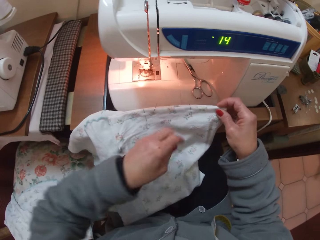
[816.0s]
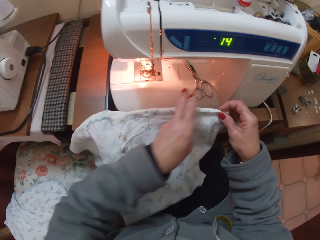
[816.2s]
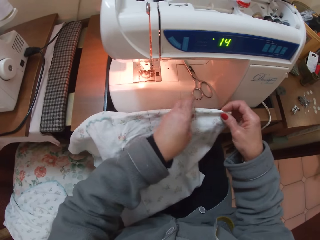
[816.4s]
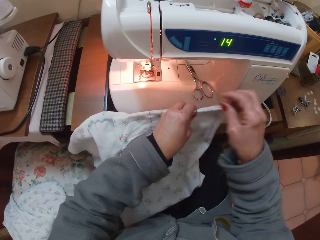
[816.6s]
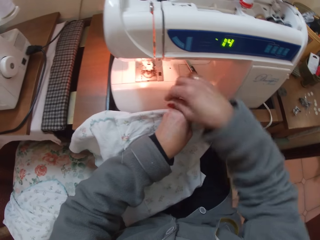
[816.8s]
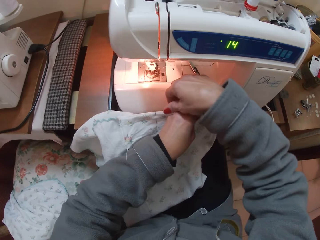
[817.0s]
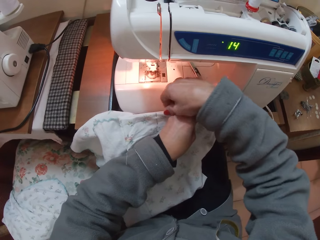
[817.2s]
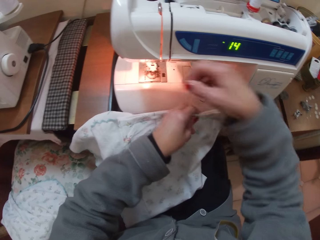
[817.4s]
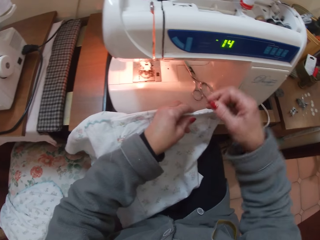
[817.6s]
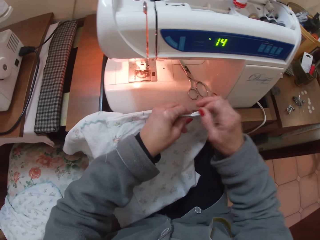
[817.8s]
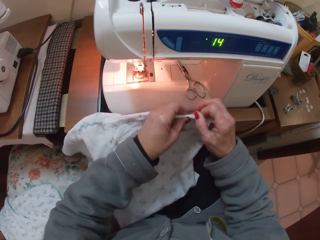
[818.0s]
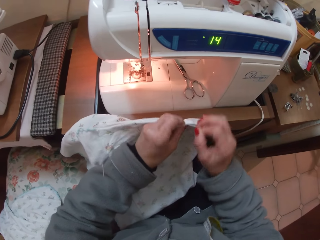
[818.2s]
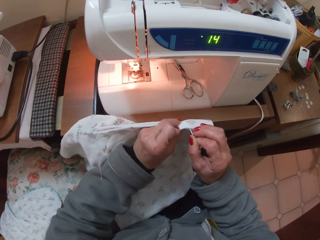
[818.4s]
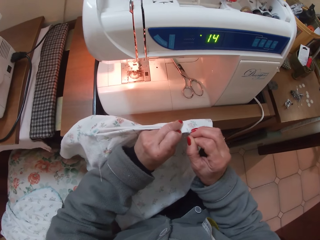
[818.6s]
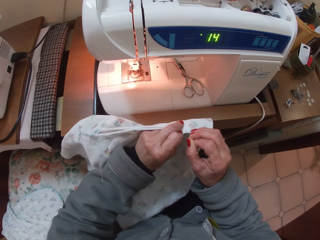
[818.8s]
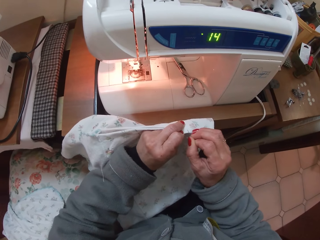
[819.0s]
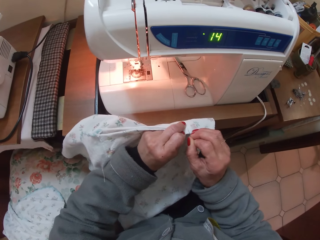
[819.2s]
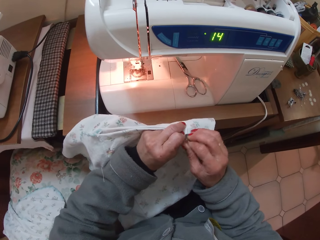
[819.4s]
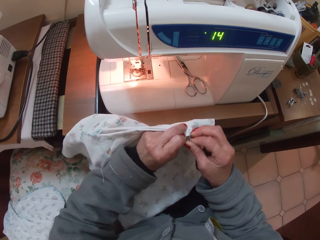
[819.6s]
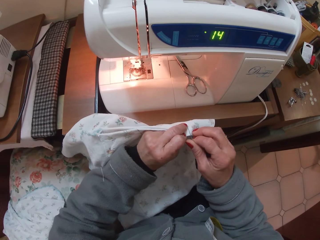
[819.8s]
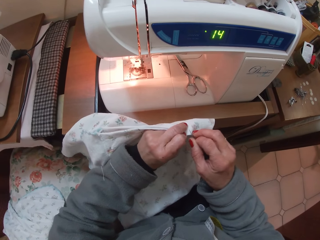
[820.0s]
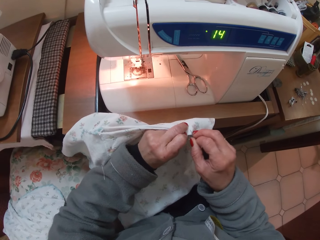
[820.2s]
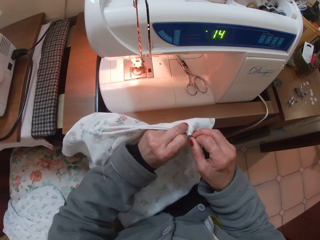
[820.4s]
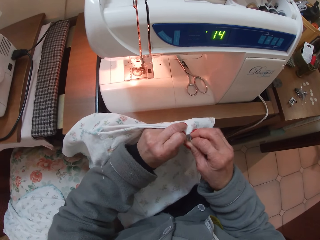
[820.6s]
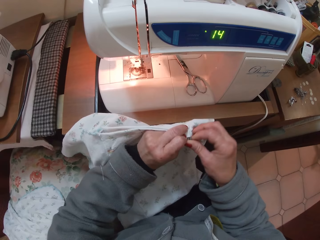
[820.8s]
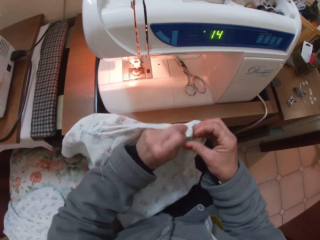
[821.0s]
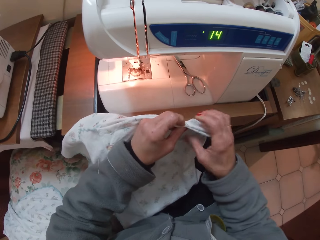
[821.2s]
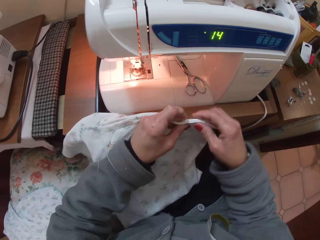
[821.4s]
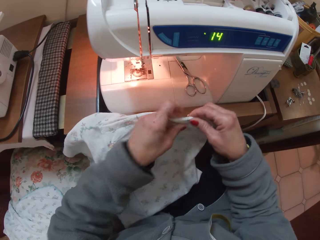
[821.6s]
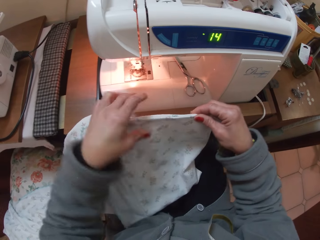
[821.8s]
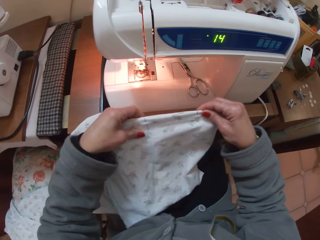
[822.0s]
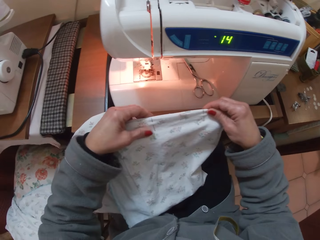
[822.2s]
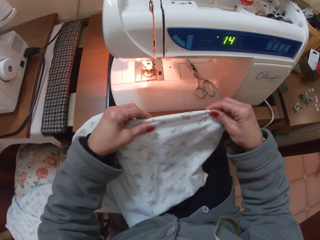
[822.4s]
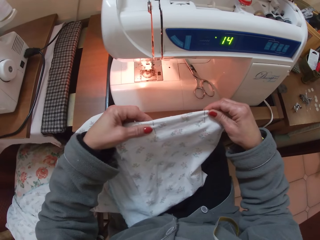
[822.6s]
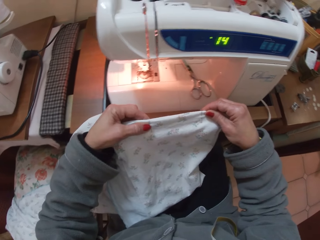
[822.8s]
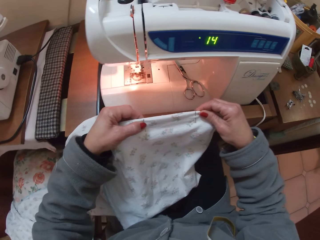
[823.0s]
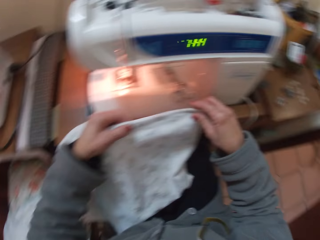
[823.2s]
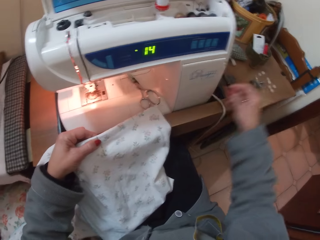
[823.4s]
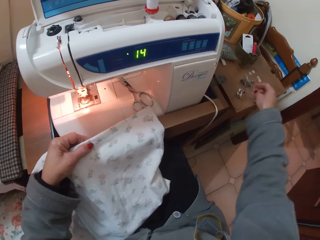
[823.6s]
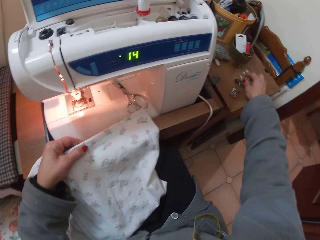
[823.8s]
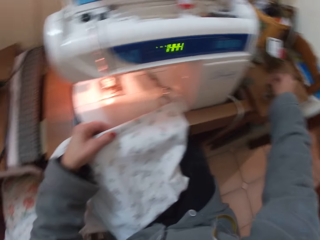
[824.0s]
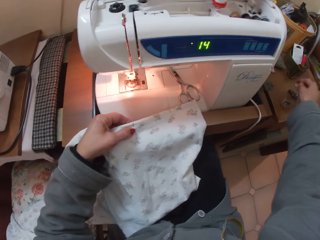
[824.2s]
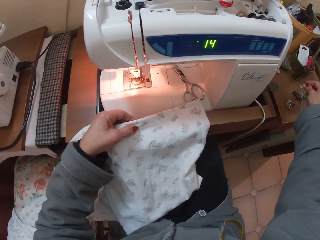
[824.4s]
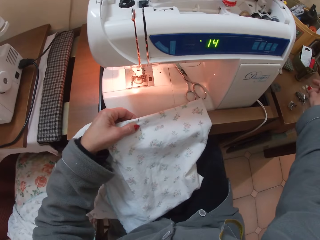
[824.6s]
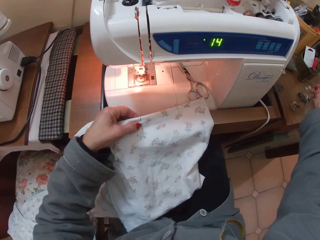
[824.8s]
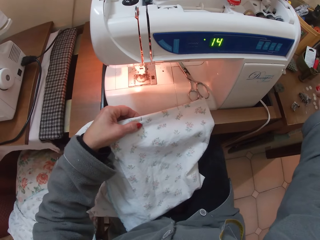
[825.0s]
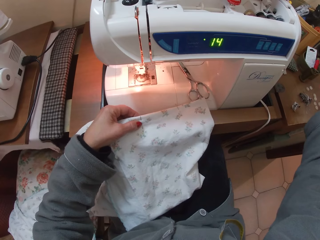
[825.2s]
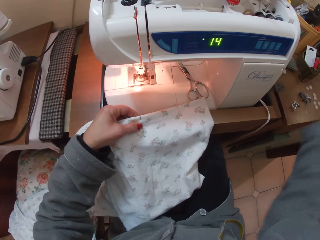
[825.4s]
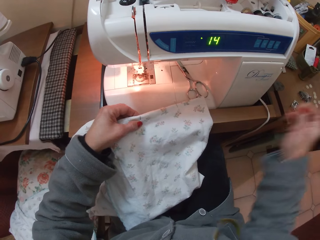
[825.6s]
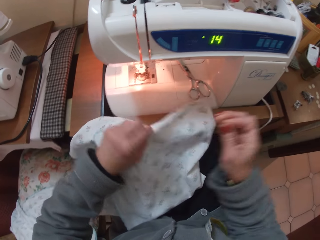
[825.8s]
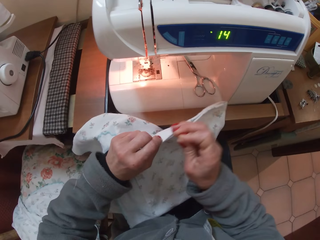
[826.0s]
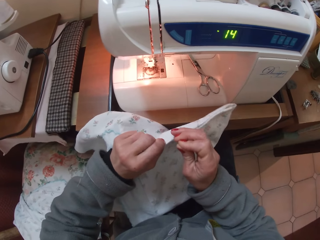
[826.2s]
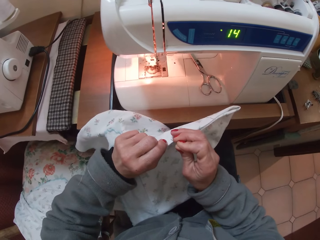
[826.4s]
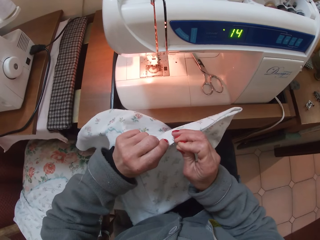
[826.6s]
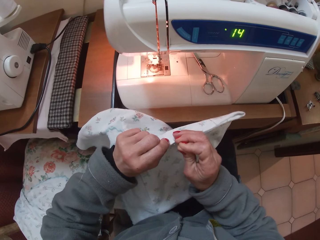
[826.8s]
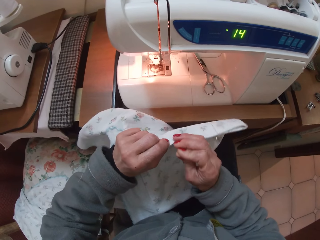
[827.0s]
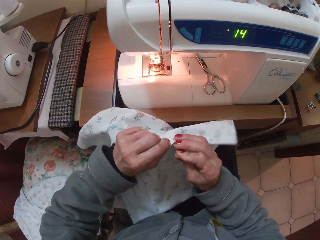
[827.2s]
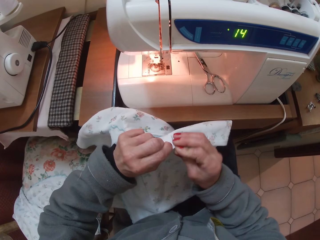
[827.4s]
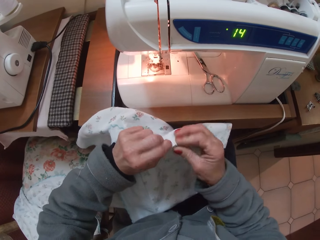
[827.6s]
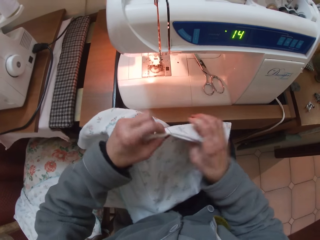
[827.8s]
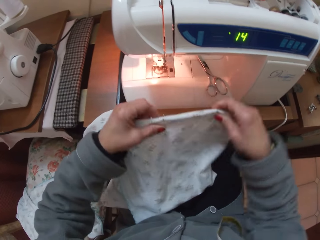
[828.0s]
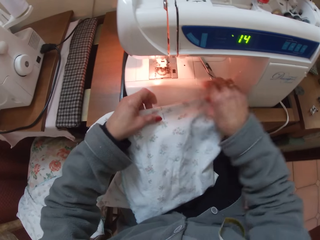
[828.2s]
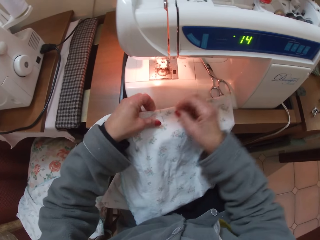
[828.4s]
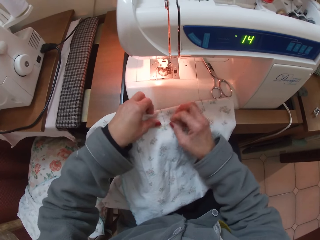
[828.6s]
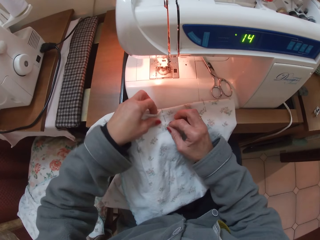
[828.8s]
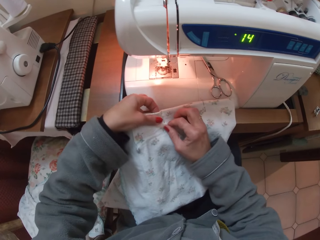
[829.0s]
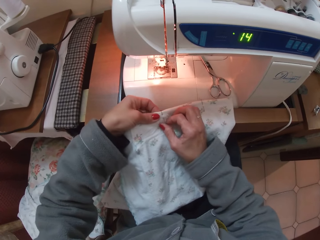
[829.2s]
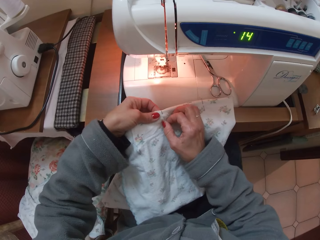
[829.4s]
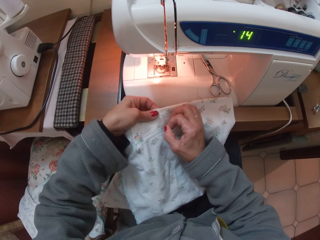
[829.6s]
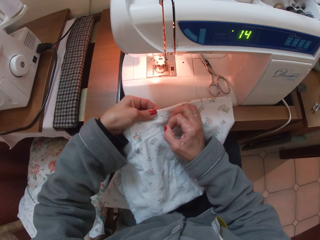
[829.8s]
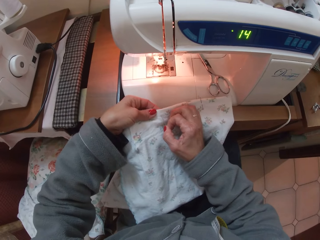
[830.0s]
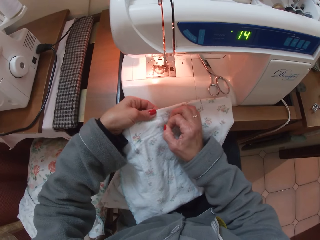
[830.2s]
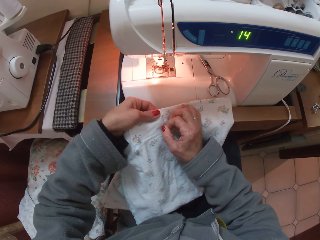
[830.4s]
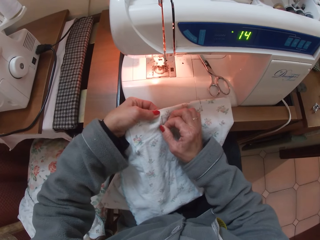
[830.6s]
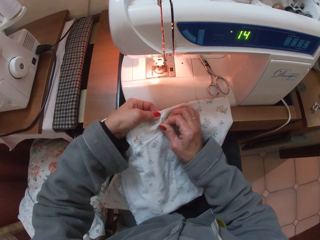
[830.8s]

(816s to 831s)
The camera wearer moves her hand towards the middle of the material. She removes one of the hand sewing pins from the material. She fixes another needle in the cloth. She moves her hand towards the end of the material. She picks a needle from the table with her right hand. She moves her hand towards the table. She pins the cloth together.

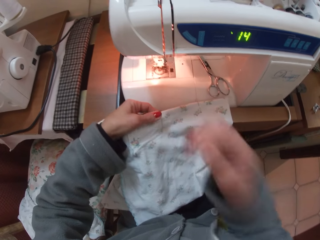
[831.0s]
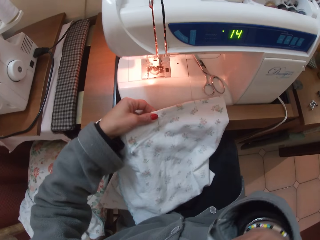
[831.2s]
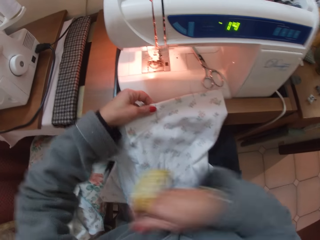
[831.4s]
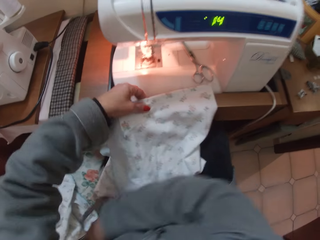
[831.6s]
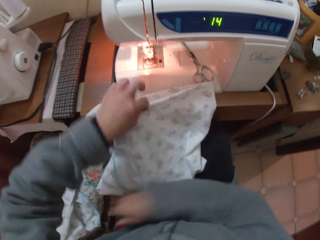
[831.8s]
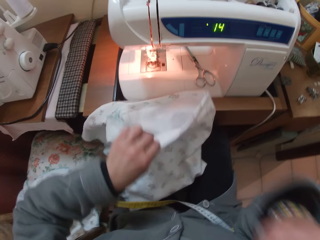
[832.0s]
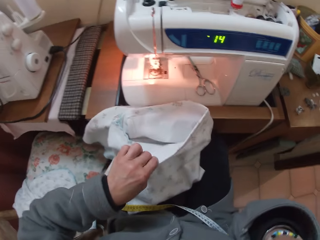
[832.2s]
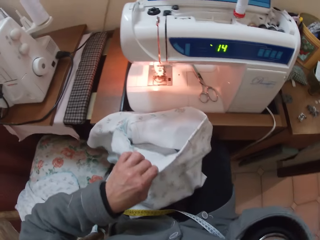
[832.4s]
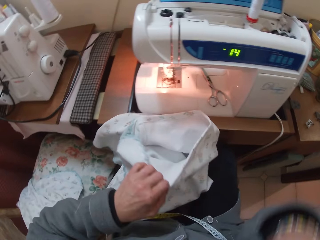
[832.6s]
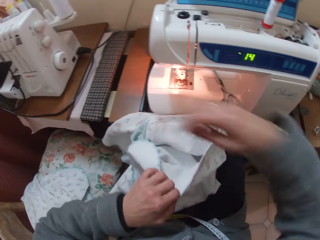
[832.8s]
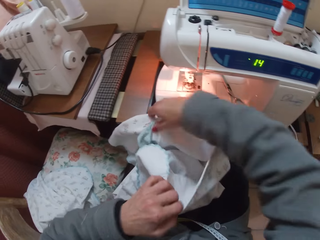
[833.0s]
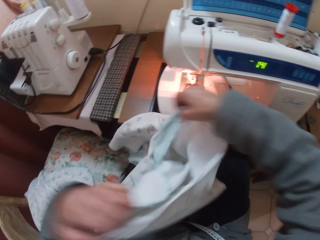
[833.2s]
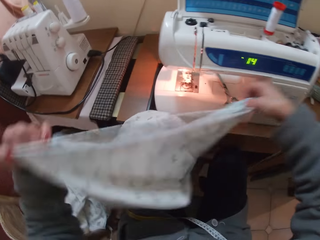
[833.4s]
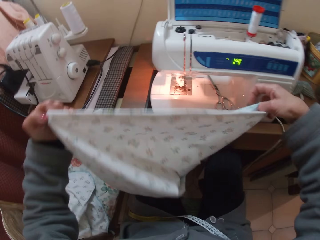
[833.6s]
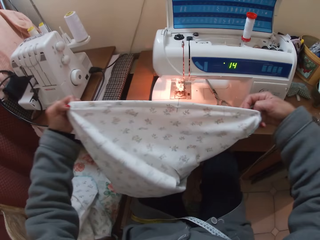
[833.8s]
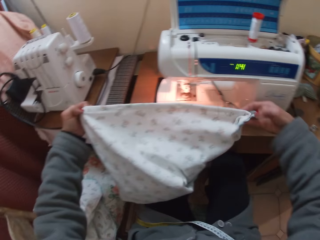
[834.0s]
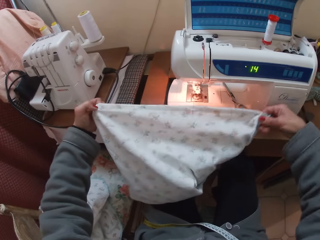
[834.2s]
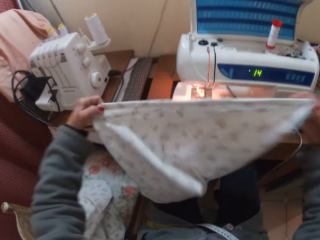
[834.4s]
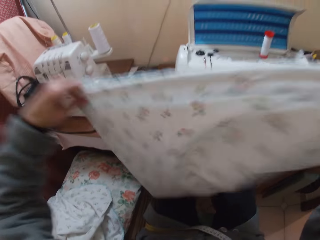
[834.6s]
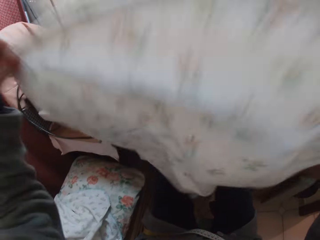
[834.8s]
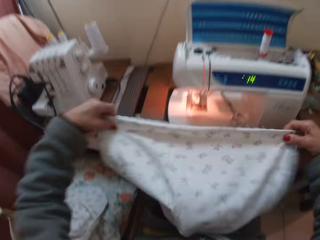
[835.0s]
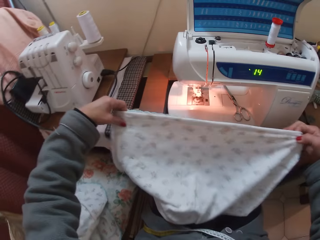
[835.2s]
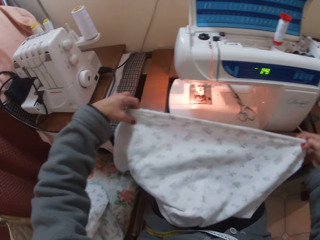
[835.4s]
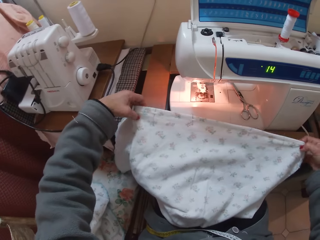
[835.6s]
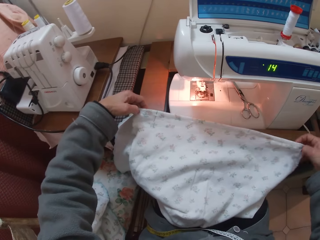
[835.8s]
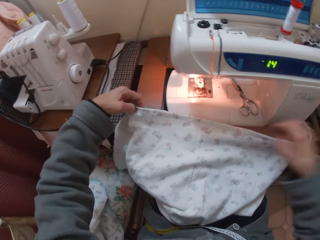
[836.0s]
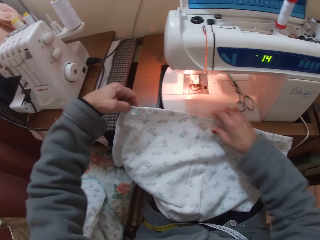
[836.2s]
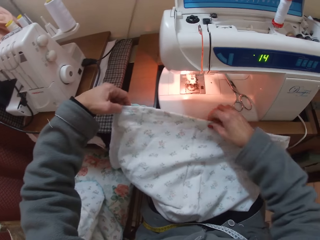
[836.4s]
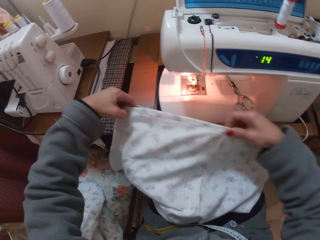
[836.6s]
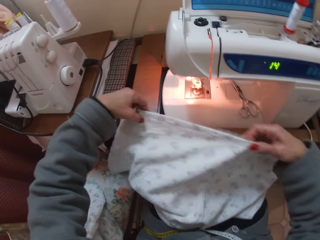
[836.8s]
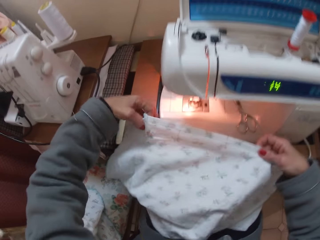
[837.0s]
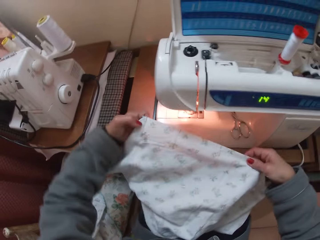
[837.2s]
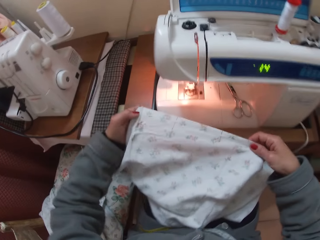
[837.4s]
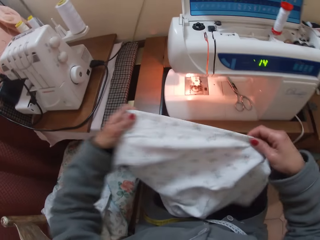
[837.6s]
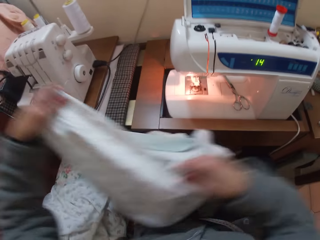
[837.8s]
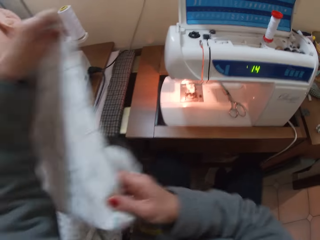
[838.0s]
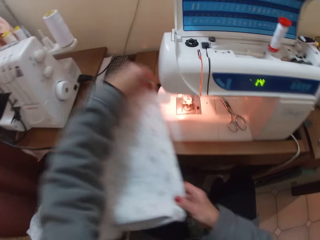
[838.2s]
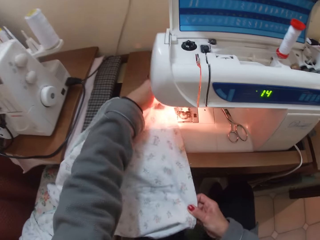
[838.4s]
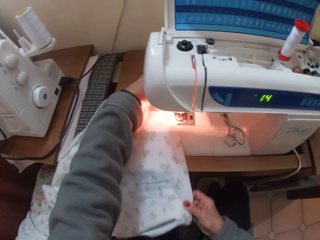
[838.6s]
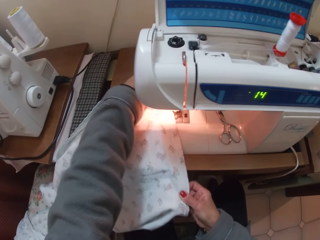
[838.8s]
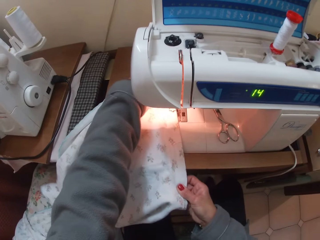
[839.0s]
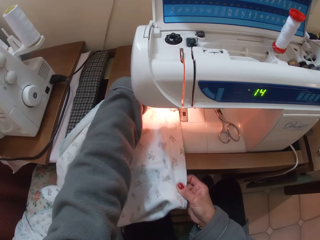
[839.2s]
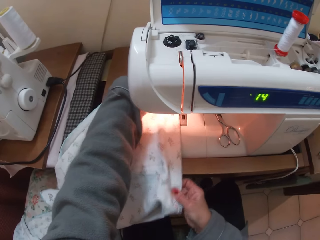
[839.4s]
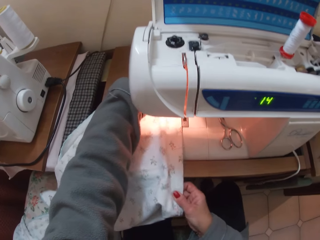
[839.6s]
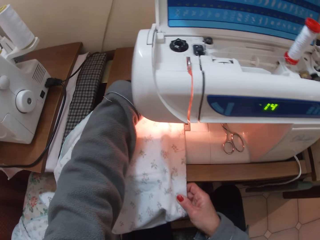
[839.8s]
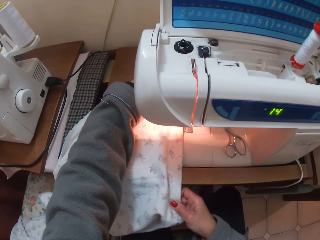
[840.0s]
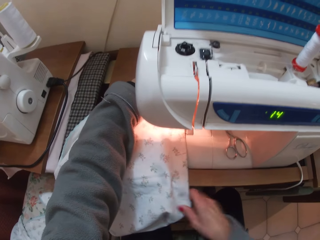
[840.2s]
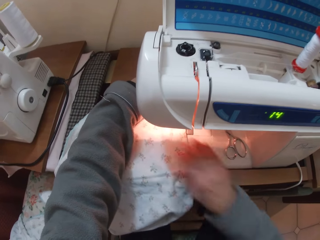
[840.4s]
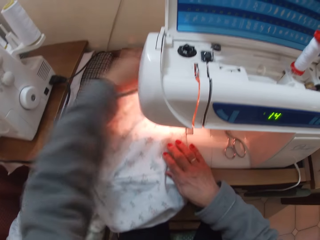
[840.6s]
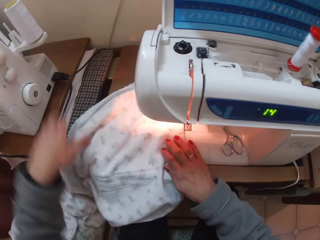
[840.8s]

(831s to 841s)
The camera wearer turns the cloth. They adjust the cloth. They sew the cloth with the sewing machine. They place the cloth on the sewing machine.
